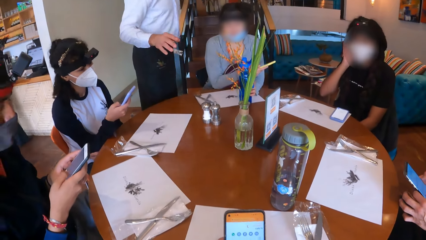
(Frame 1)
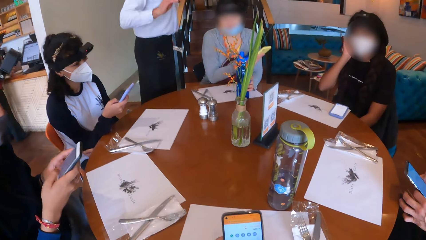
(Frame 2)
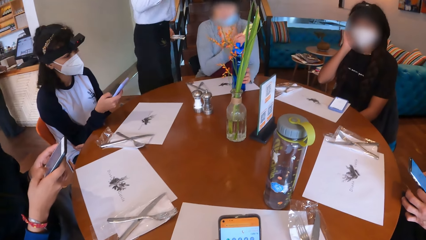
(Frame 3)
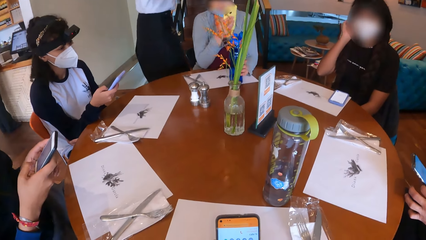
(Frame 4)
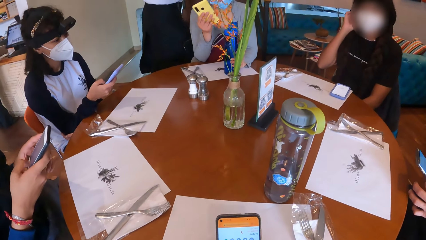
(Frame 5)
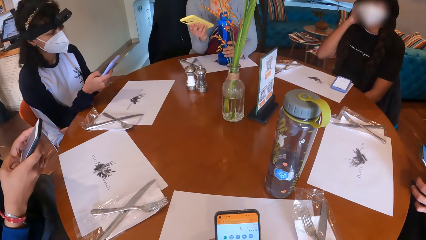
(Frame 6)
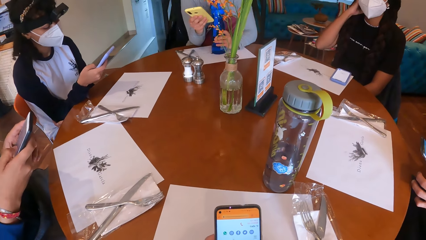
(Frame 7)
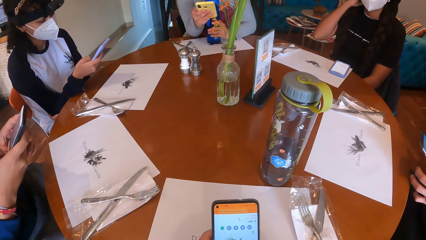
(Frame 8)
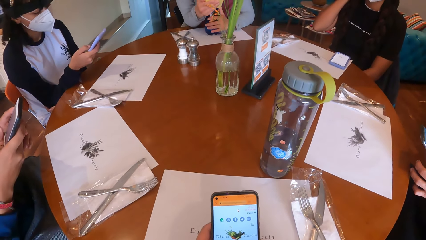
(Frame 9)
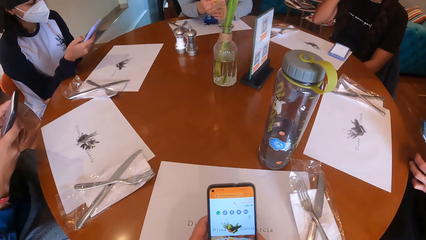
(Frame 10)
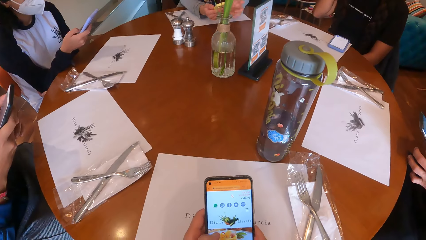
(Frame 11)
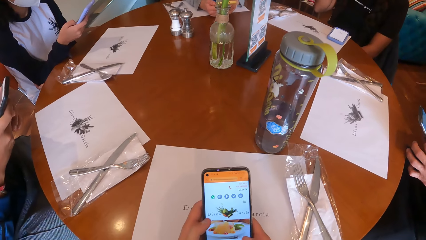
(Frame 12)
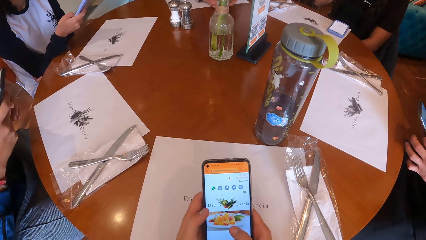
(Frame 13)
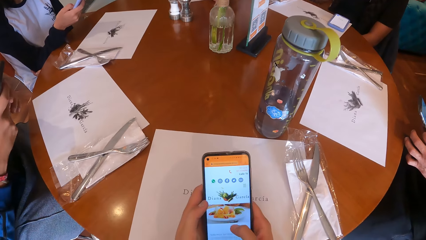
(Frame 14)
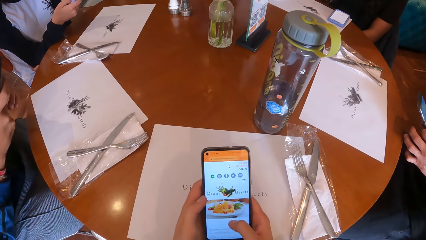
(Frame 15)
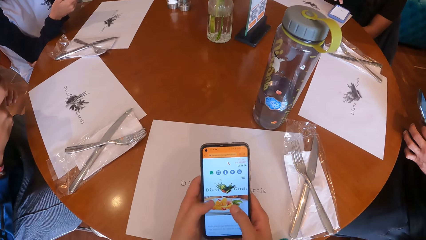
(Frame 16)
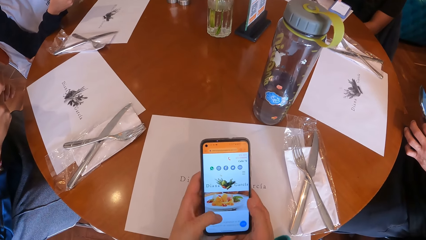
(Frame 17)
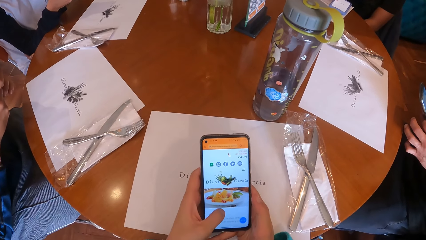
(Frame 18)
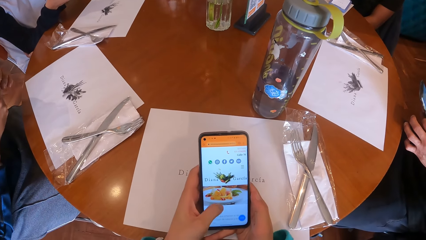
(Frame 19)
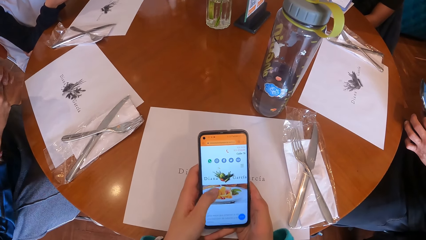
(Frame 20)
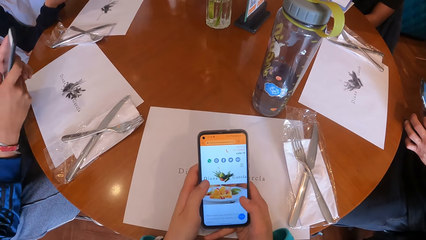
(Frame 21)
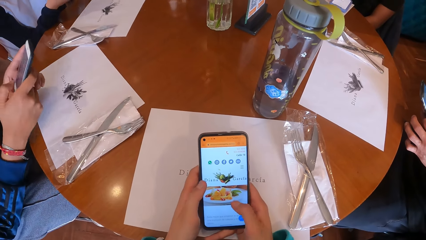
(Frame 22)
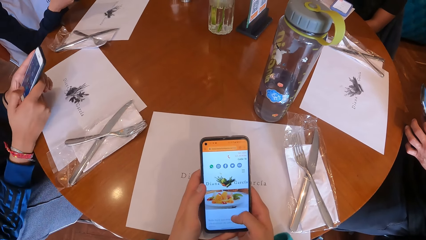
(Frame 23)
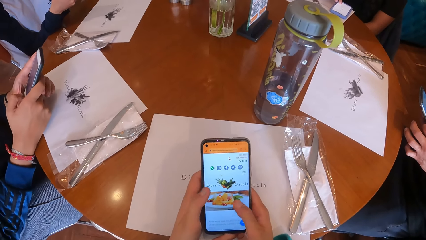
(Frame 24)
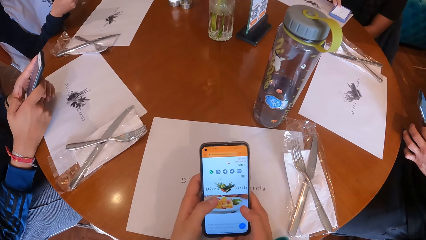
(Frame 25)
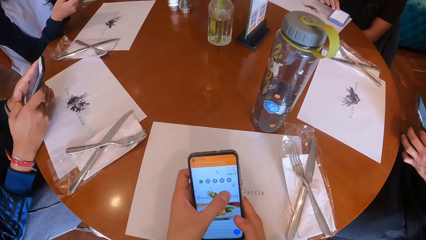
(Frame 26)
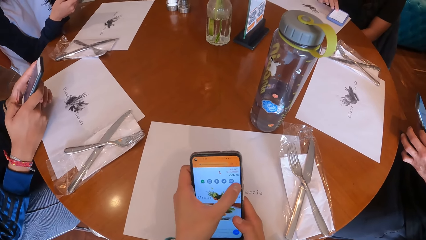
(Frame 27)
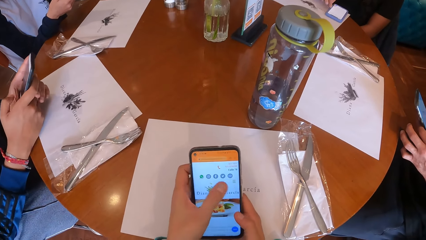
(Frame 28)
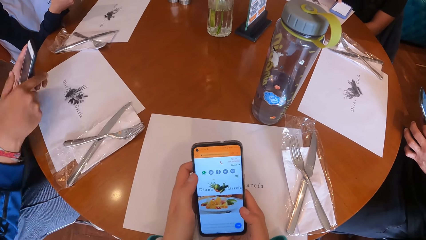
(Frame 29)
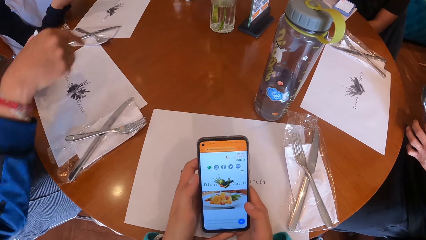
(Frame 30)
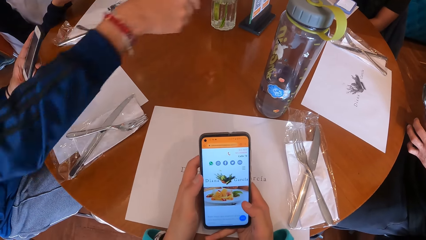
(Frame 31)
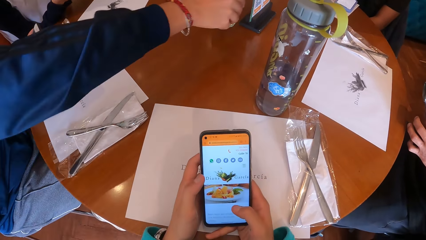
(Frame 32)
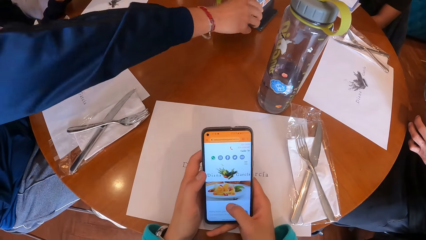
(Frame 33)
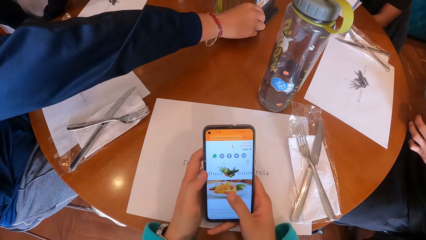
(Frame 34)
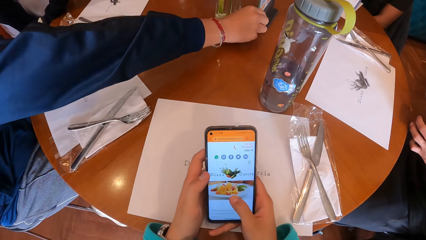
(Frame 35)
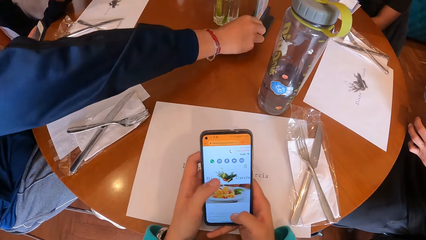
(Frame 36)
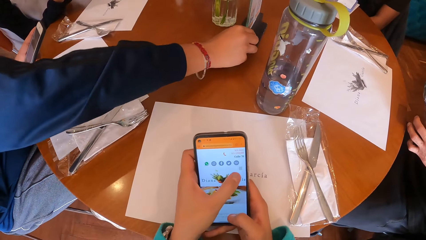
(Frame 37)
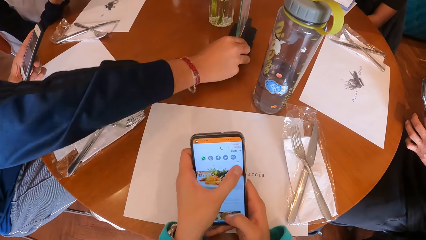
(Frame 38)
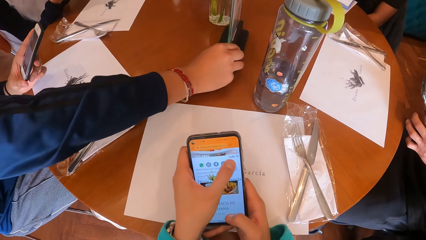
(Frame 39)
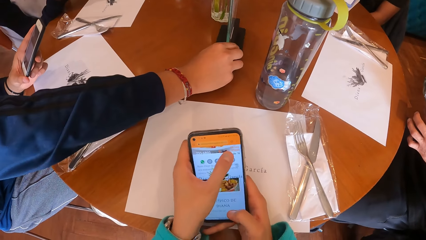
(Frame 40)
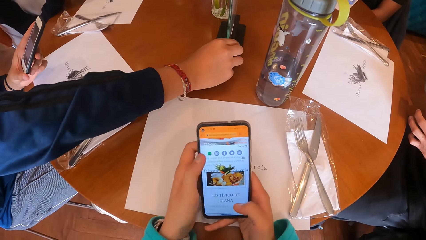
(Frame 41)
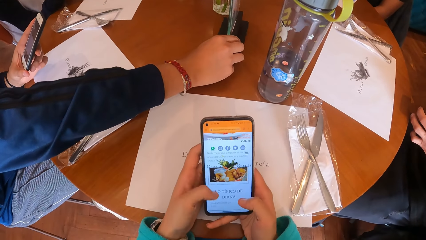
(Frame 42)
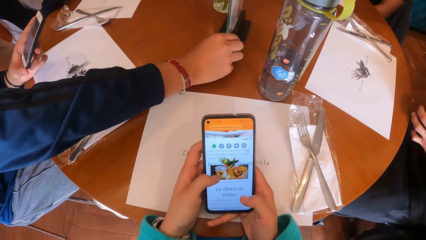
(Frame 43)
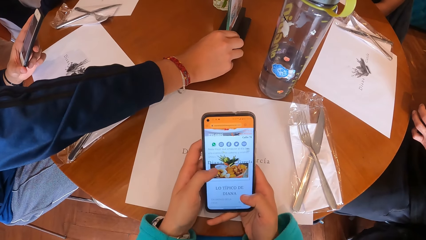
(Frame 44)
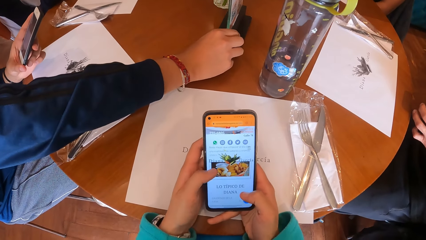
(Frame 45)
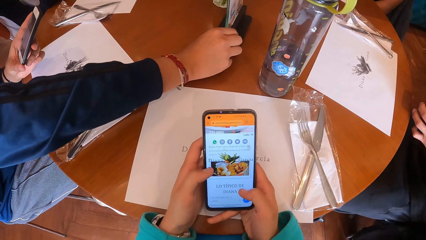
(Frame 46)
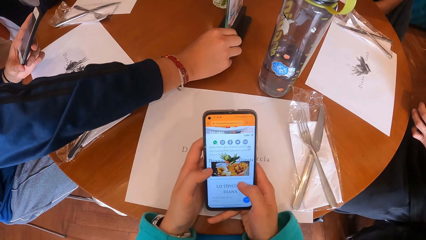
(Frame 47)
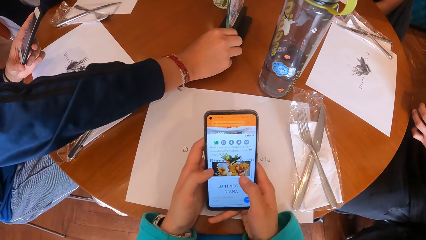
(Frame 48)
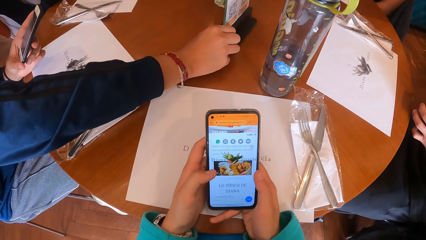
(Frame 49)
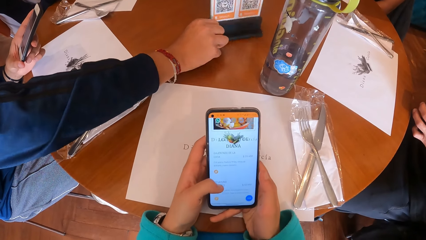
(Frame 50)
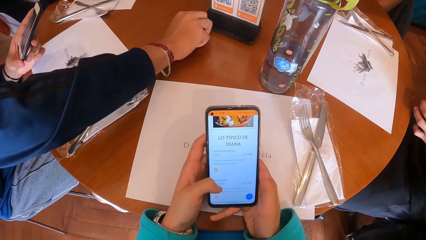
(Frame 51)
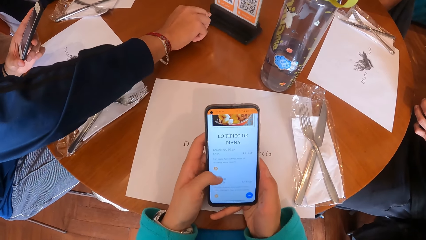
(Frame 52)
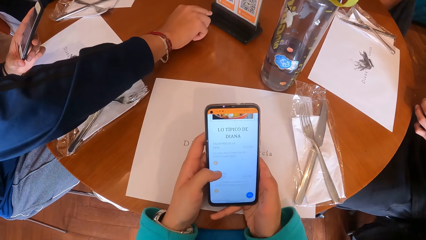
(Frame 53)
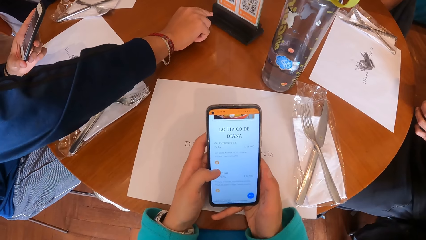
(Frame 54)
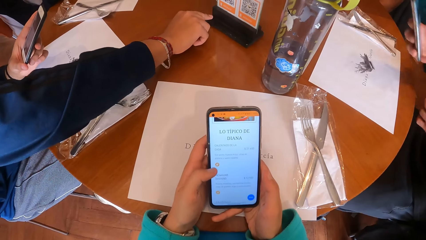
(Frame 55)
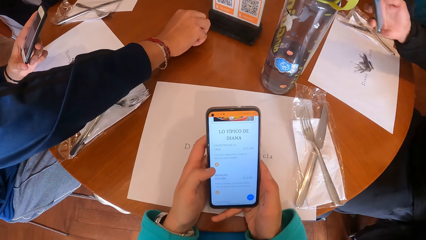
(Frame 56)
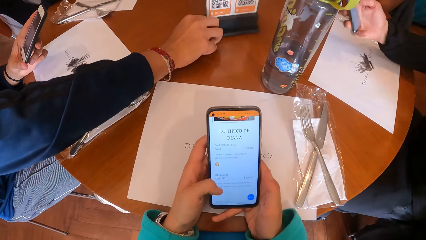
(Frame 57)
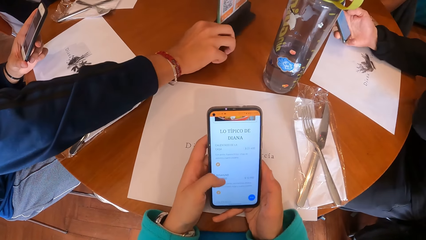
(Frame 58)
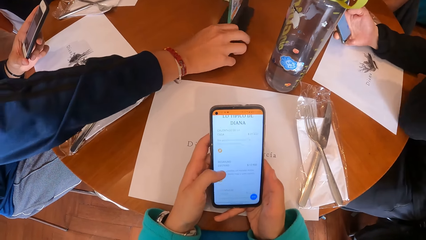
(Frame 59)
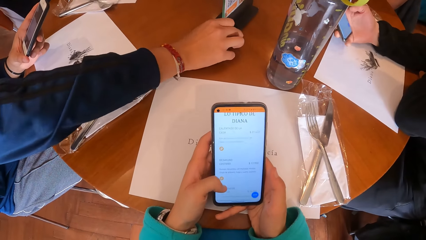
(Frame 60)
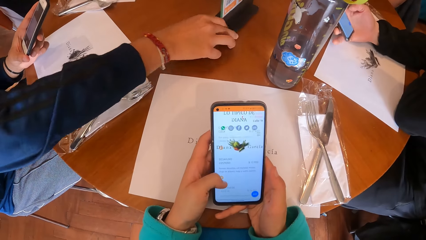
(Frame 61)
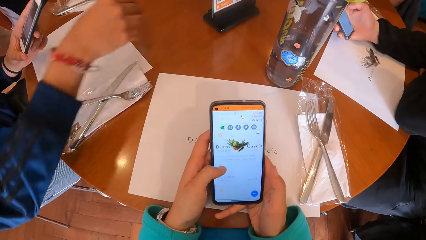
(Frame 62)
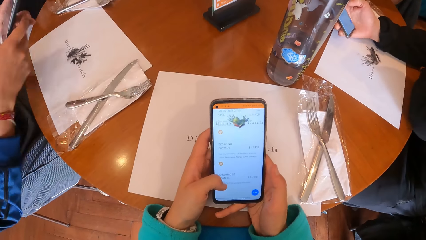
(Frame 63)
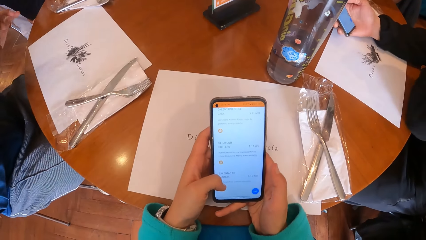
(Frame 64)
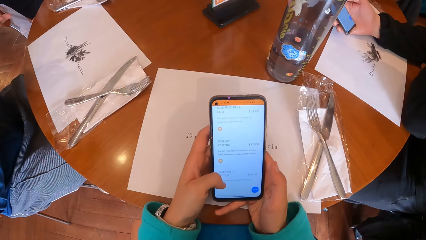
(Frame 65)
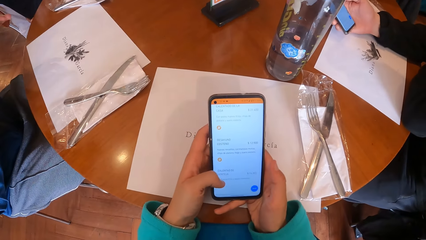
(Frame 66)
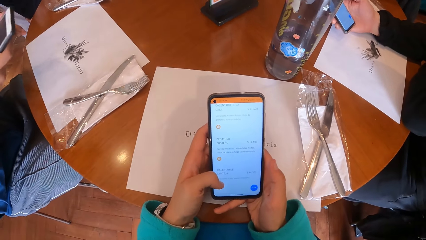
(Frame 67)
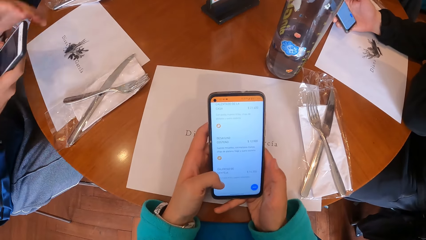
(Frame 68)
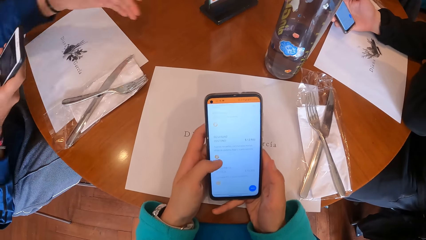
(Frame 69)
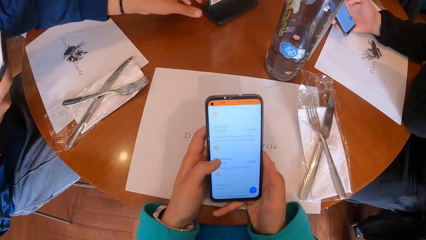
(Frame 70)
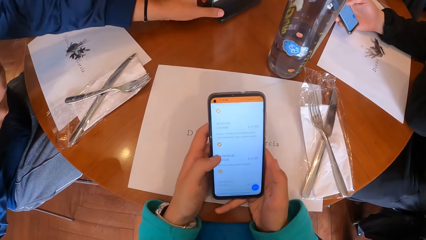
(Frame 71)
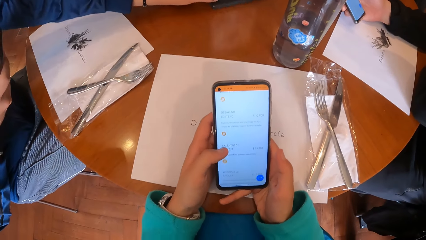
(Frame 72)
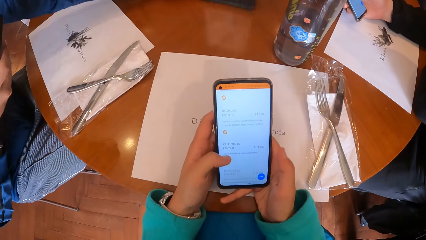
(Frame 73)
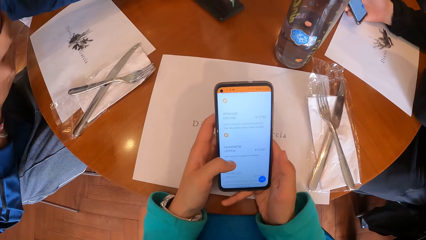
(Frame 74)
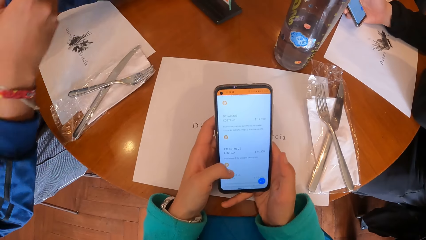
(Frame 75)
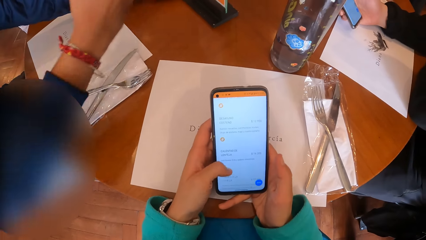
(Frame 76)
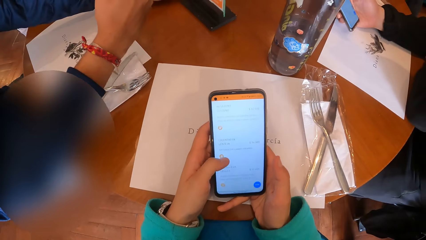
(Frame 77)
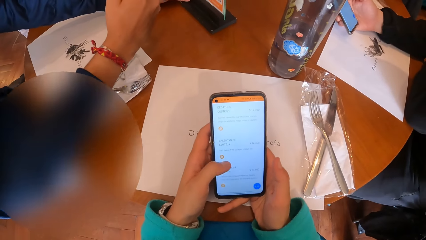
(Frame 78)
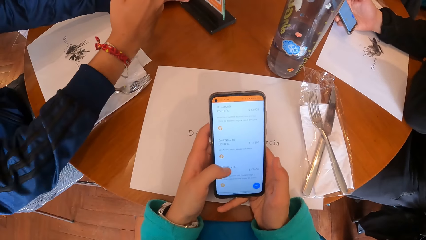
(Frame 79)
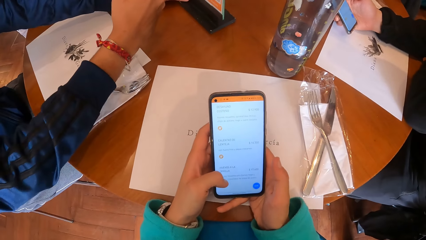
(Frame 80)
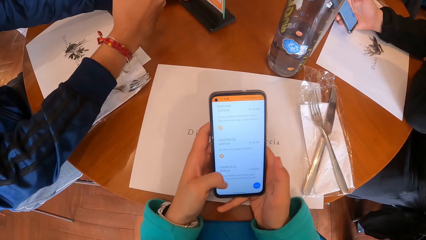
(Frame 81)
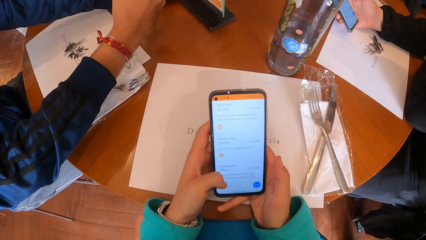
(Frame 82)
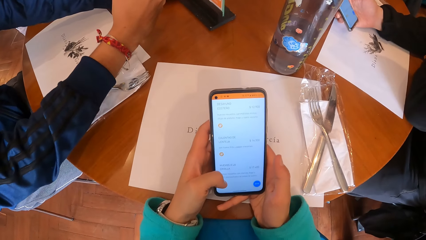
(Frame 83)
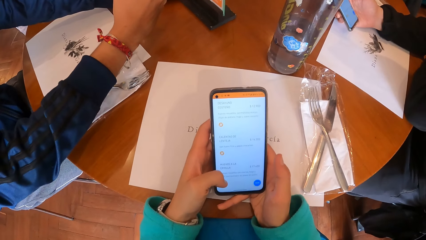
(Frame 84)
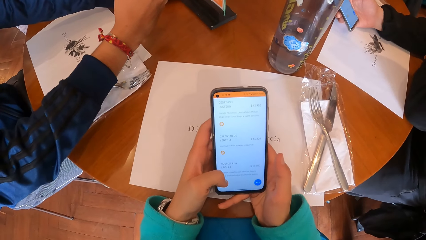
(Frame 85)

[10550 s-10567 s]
A woman touches her face and neck with her right hand. Another woman moves the bottle on the table with her left hand. The camera wearer operates the cellphone with both hands. A man moves a stand on the table with his right hand. A third woman pulls a menu on the table. Another man holds the cellphone with his right hand. The third woman unhands the menu. The first man passes the cellphone in his left hand to his right hand. The other man operates the cellphone with his right hand. The first man moves the stand on the table with his left hand. The camera wearer uses the phone.
